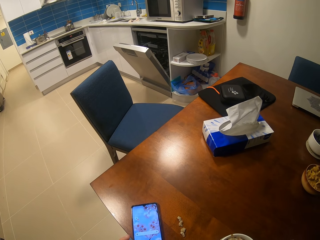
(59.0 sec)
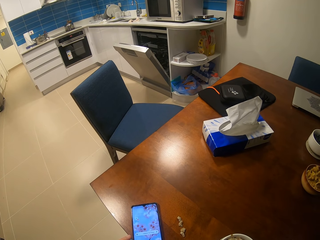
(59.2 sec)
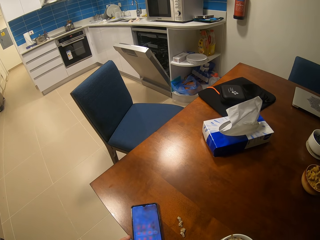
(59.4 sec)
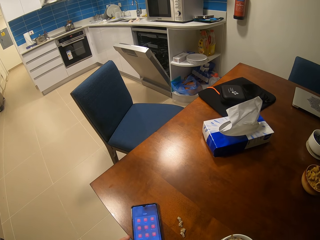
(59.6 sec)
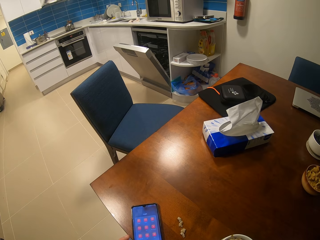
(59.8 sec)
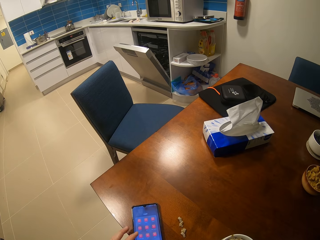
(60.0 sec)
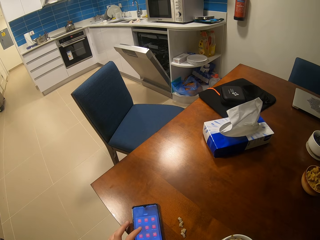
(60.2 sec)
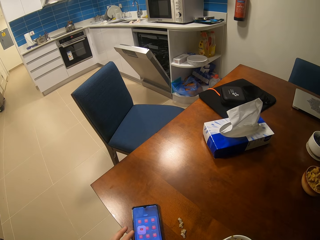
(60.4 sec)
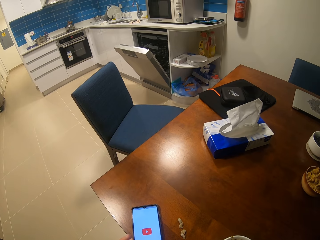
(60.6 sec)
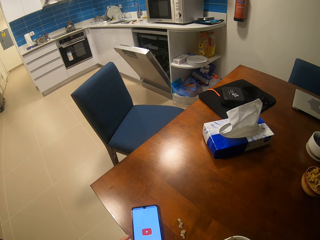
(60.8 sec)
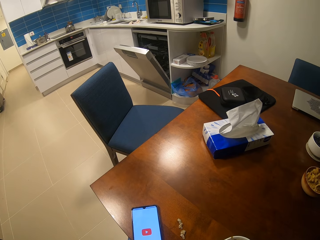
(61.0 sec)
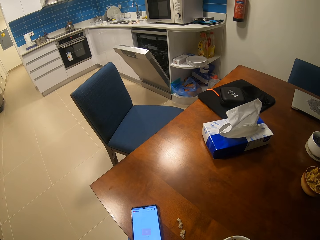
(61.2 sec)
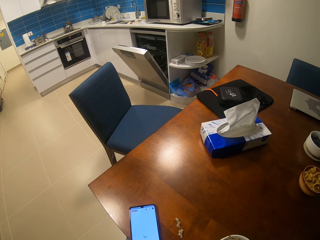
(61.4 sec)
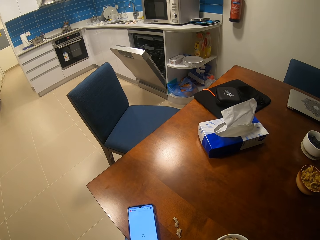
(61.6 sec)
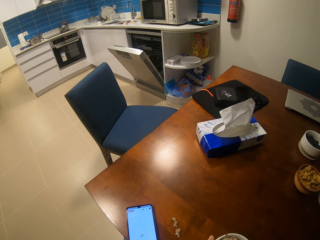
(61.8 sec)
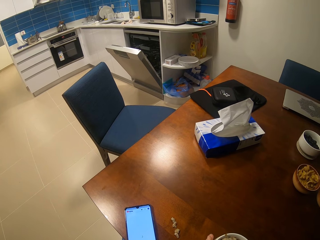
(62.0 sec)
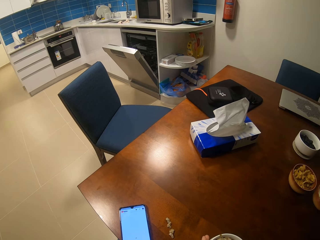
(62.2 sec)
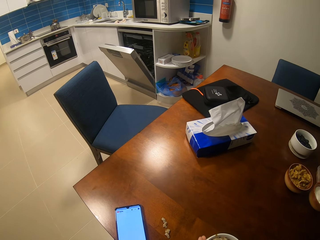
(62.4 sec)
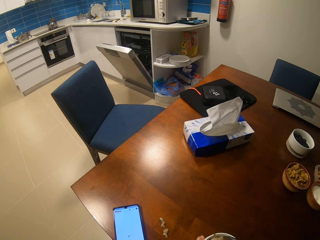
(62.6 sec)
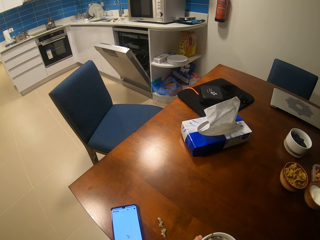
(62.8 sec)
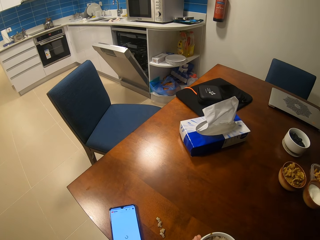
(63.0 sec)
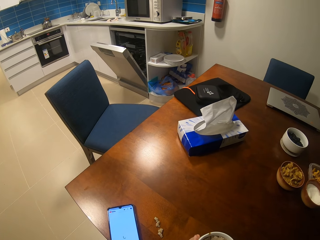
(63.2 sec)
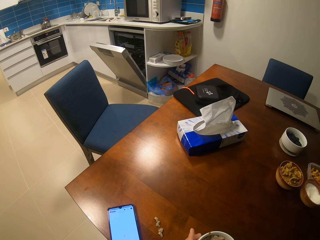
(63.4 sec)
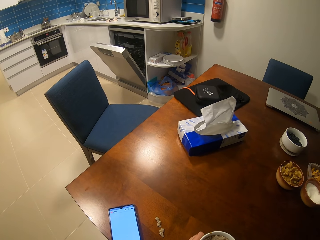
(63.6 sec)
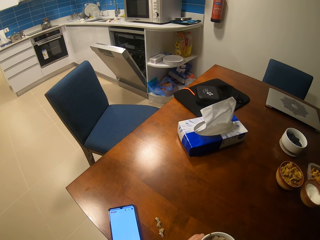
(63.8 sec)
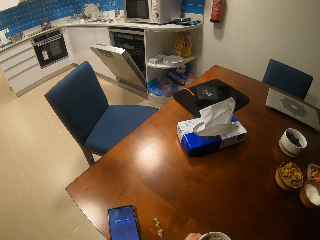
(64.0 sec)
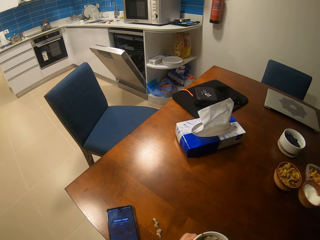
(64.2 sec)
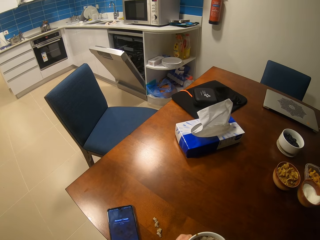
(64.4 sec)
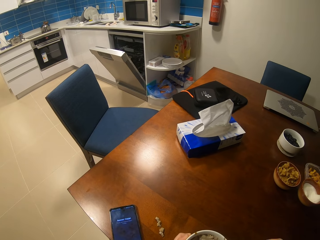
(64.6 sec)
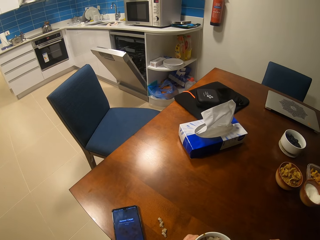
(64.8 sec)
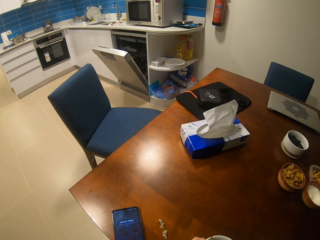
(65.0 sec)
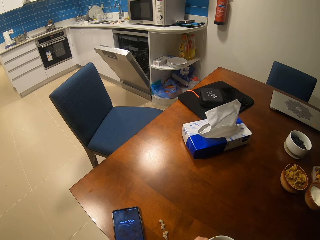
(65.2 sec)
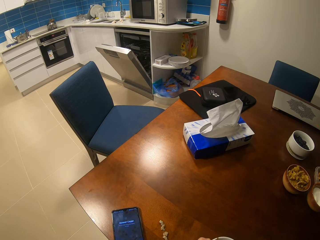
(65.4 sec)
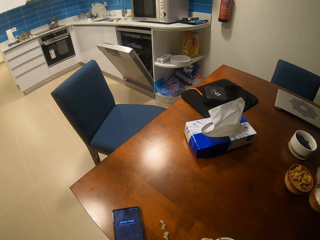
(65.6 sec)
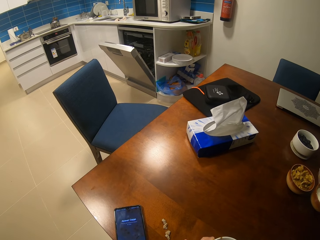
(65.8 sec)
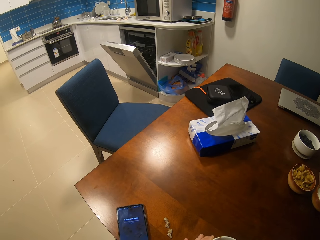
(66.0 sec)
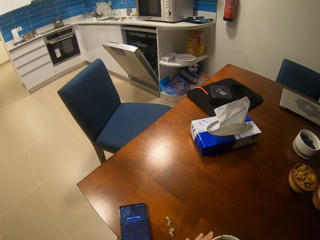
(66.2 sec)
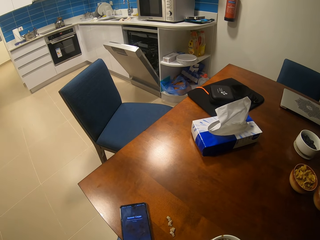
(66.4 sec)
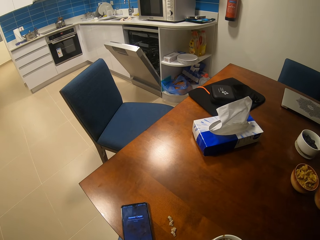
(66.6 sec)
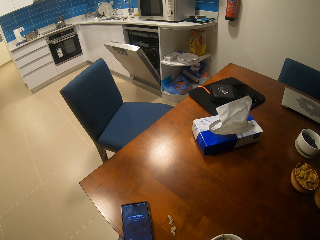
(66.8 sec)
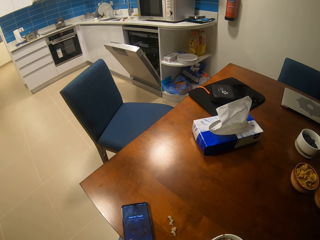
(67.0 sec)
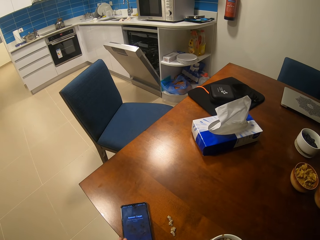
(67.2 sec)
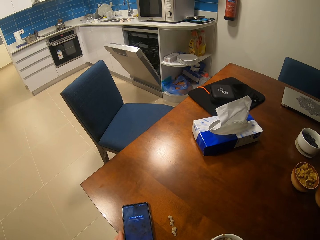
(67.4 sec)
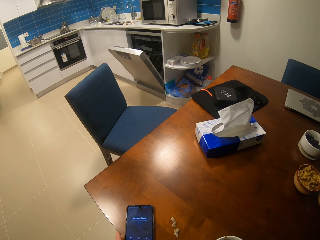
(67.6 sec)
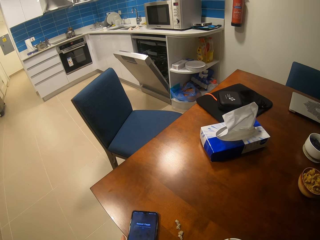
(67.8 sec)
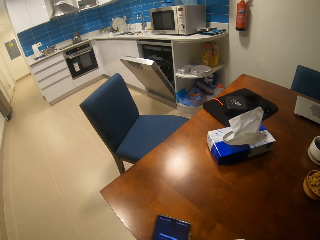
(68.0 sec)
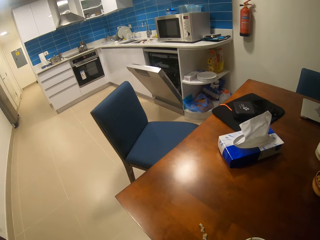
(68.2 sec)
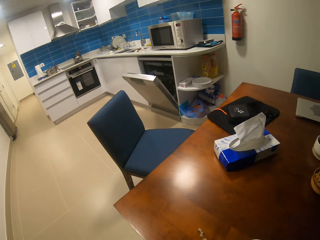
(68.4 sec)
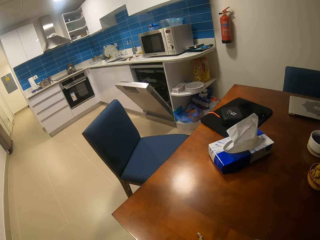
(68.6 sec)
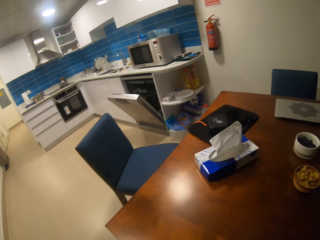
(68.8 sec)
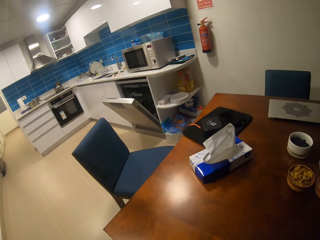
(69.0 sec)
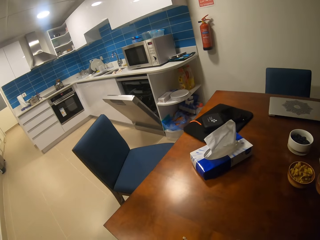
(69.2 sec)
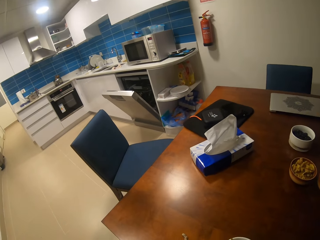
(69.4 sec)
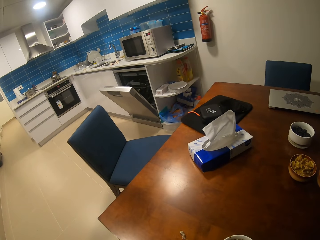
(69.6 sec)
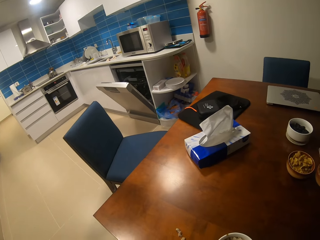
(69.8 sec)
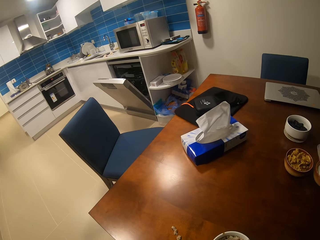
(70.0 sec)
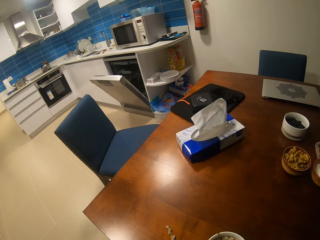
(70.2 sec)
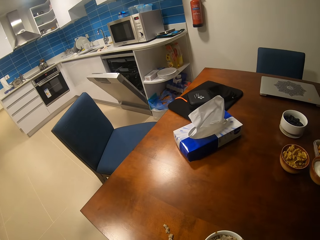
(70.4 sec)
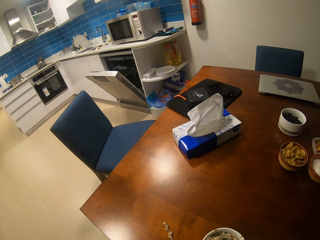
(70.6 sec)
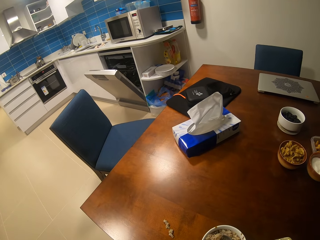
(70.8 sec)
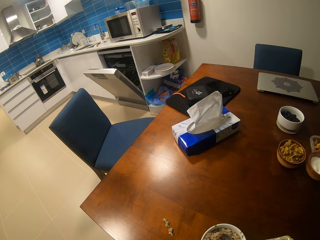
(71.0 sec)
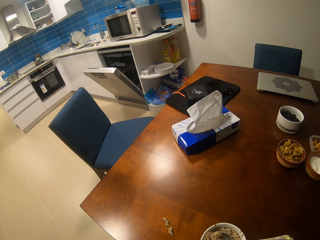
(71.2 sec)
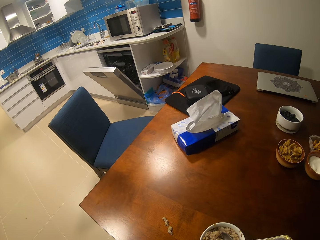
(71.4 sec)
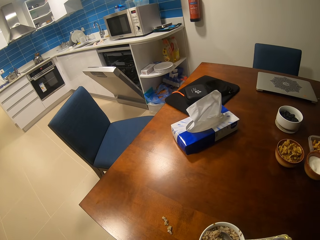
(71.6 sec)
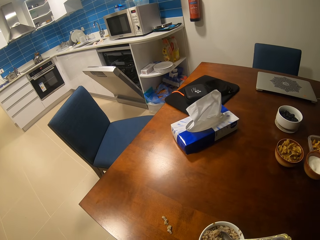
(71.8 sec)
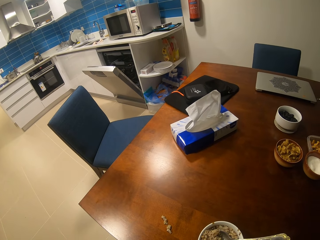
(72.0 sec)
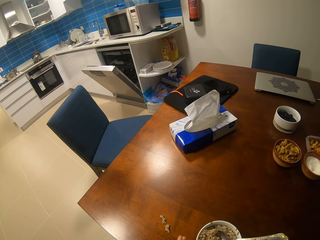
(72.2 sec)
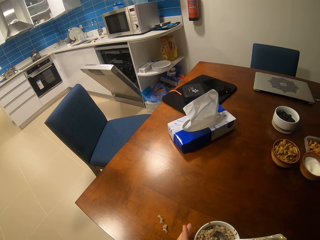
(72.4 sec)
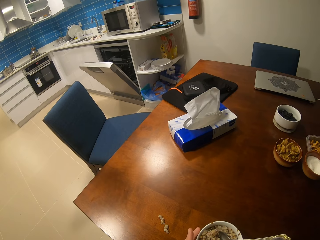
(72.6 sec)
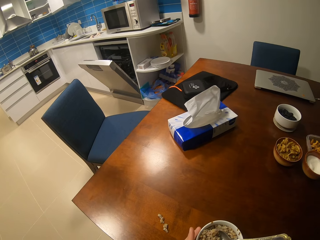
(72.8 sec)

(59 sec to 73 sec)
The camera wearer picks the phone from the table. They pick up a call.

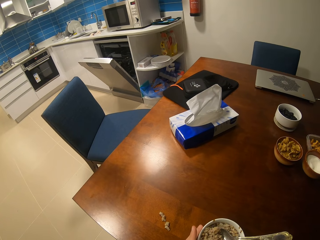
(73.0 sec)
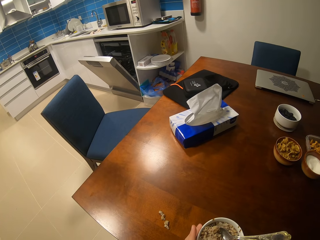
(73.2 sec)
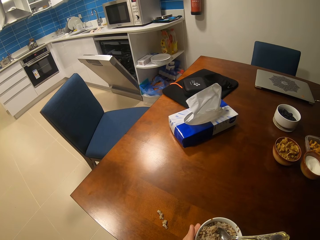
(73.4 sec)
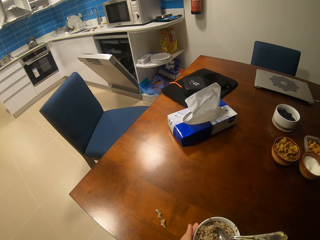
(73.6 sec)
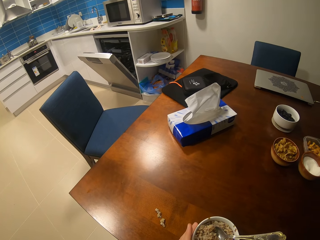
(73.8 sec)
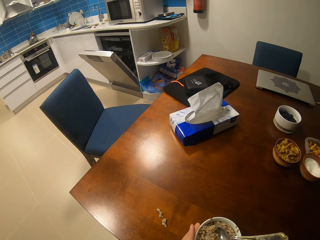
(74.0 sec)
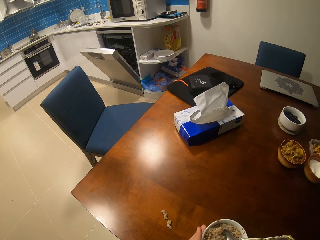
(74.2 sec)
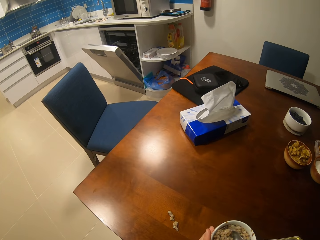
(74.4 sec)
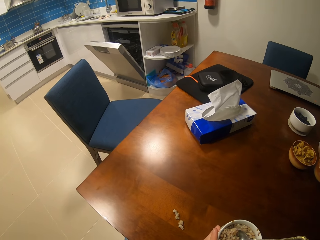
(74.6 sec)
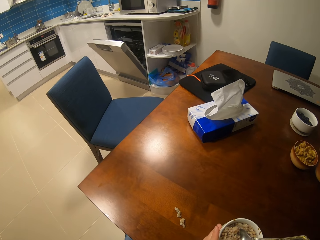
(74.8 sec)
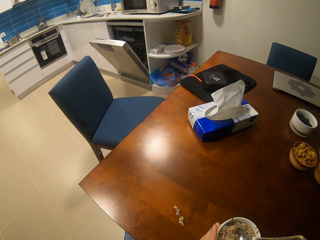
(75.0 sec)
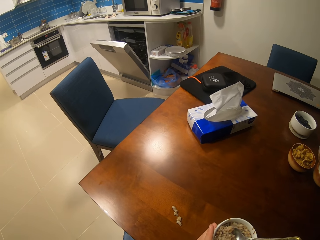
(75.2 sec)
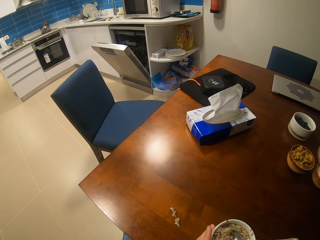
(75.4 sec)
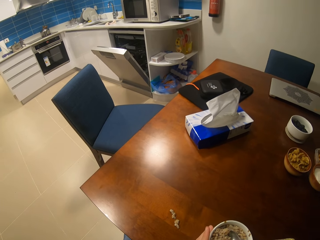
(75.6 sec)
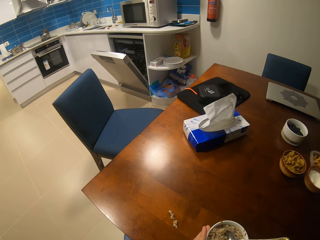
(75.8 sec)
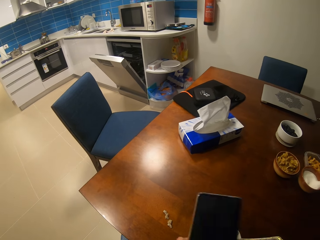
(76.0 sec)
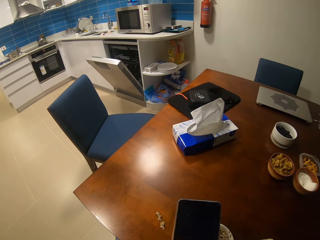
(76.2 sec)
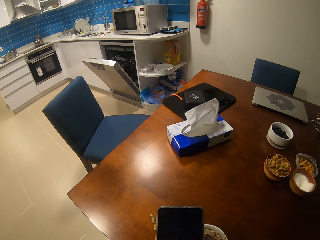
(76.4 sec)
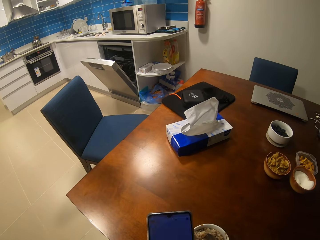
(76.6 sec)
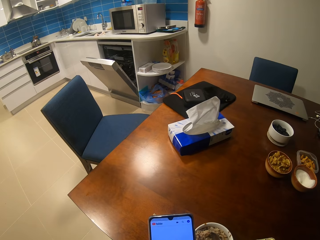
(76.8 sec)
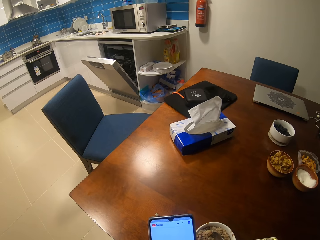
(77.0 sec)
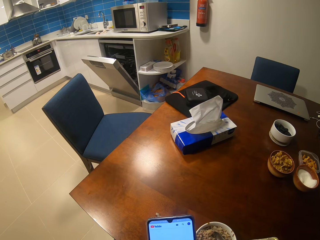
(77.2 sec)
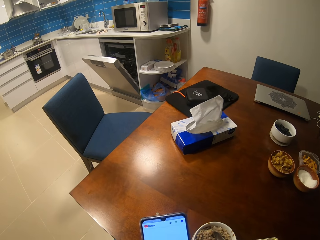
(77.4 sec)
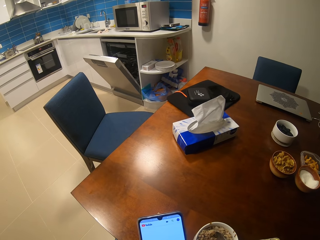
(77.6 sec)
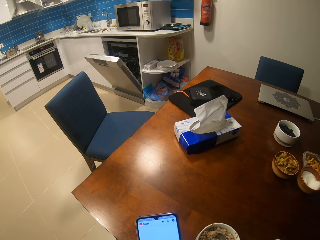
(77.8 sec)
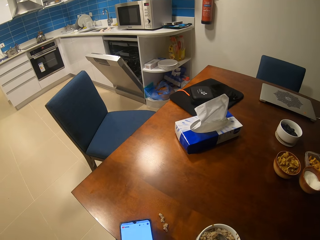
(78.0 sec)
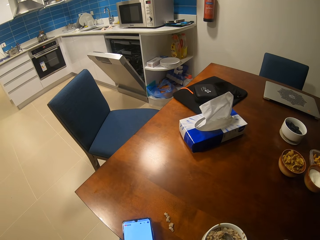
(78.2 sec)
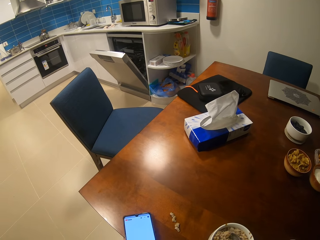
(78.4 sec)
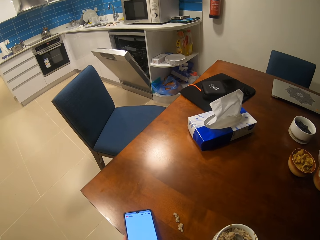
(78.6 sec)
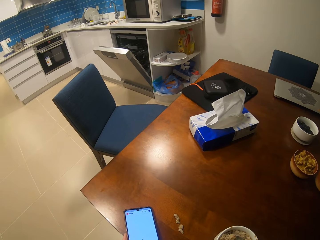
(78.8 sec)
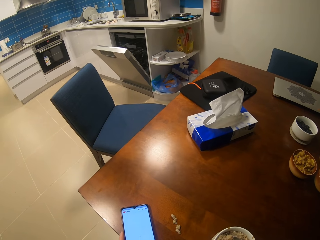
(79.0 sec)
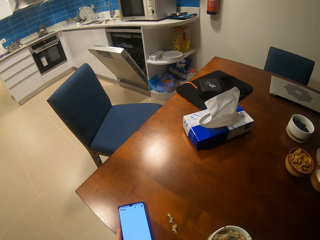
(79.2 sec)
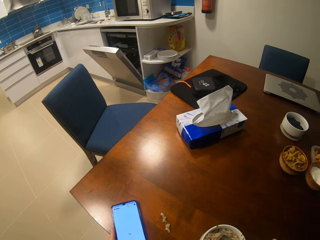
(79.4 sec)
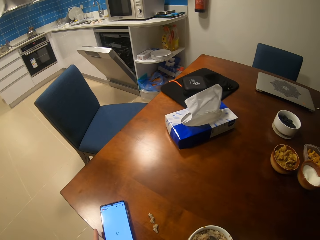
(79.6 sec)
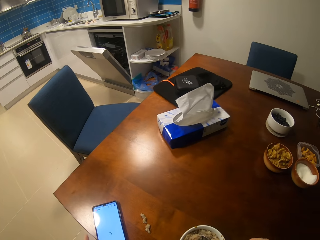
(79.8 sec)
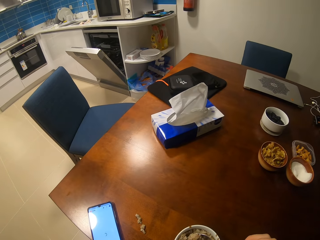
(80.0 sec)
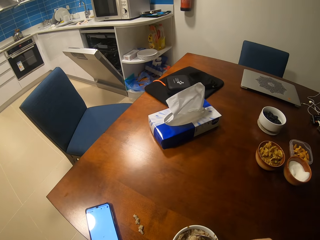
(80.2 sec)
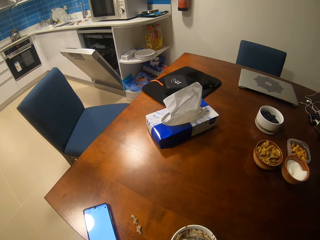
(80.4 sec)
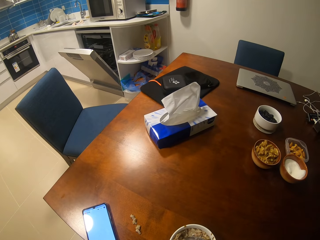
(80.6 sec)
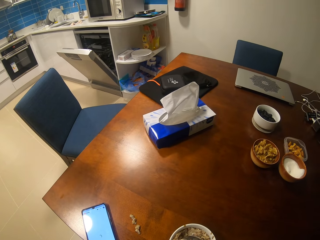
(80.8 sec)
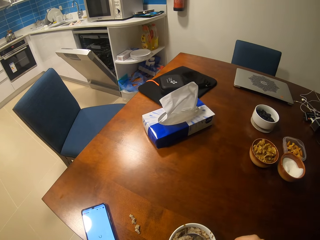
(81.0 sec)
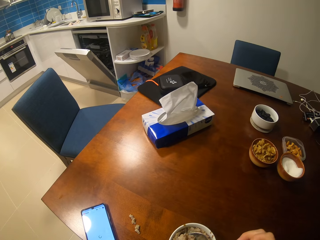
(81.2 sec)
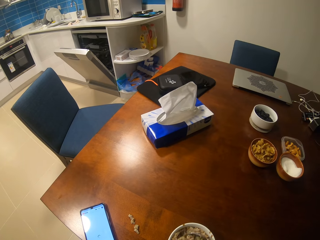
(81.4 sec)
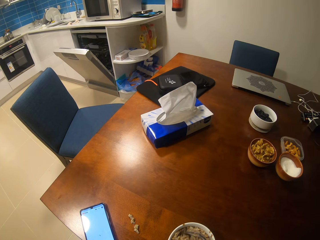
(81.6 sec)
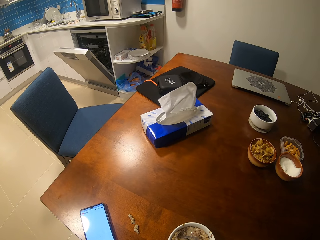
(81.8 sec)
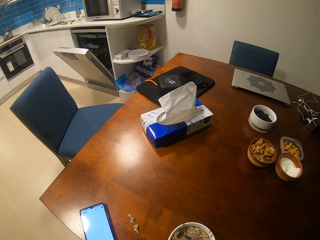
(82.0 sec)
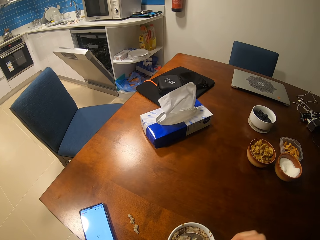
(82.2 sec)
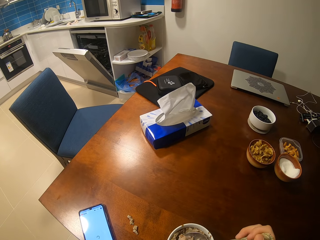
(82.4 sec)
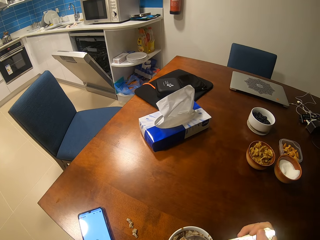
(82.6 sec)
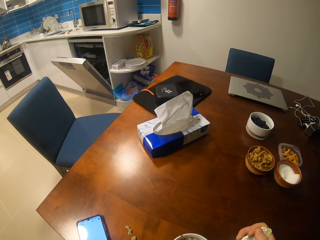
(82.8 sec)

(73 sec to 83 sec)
The camera wearer holds the phone in her hand. She puts the phone on the table.
